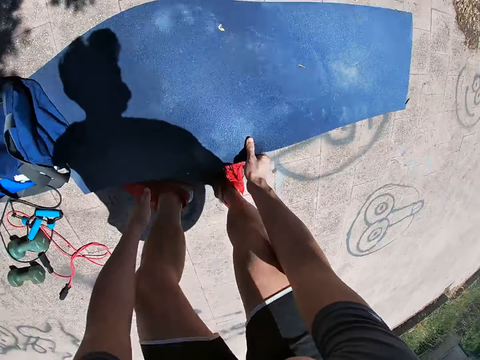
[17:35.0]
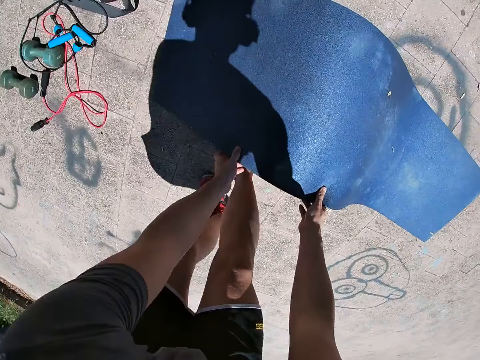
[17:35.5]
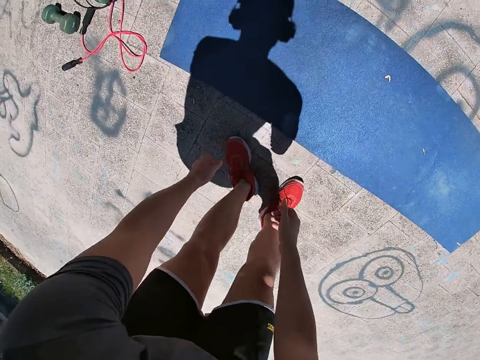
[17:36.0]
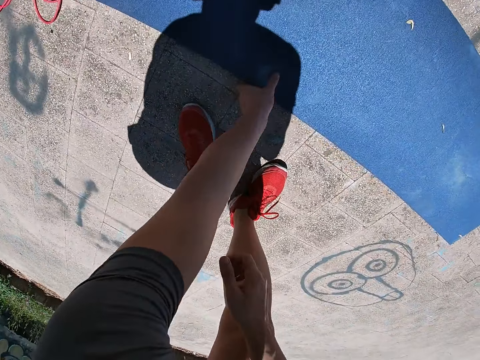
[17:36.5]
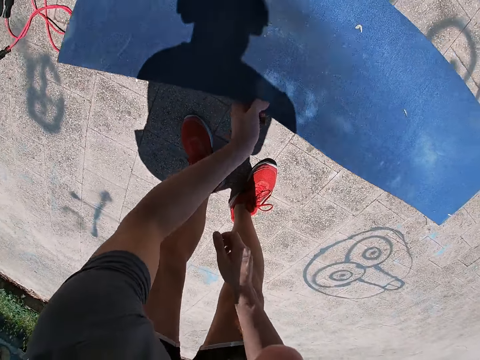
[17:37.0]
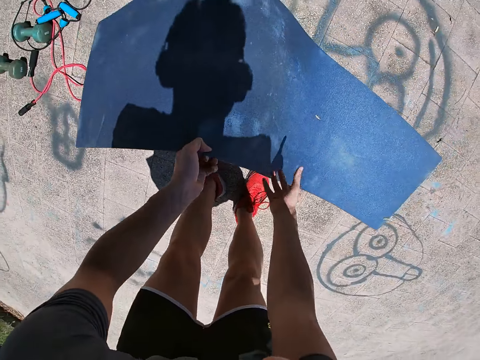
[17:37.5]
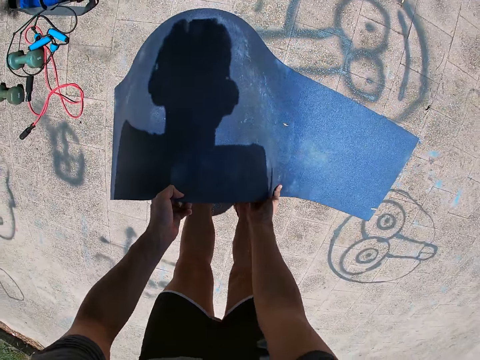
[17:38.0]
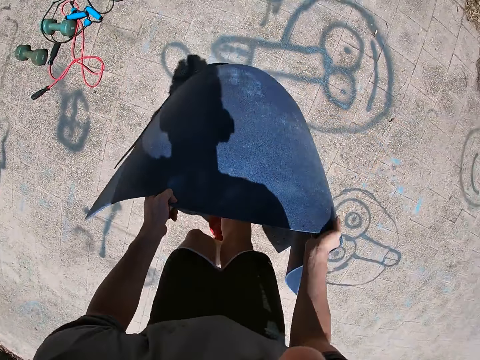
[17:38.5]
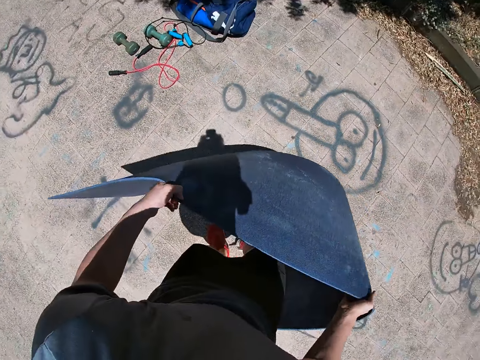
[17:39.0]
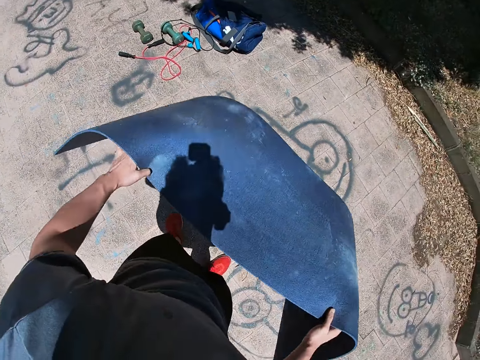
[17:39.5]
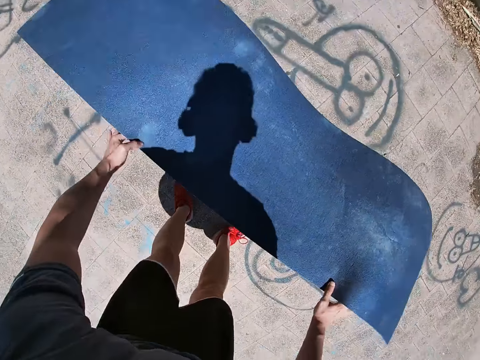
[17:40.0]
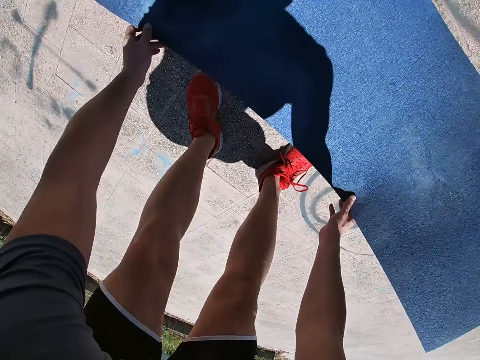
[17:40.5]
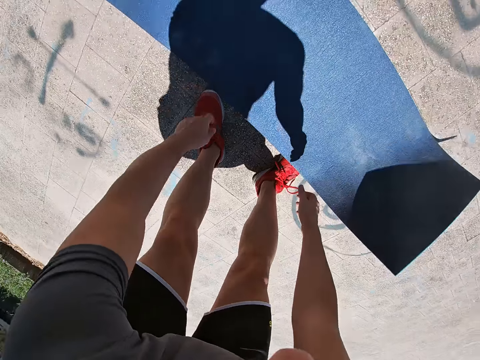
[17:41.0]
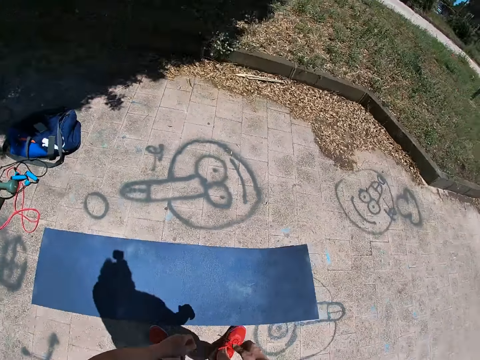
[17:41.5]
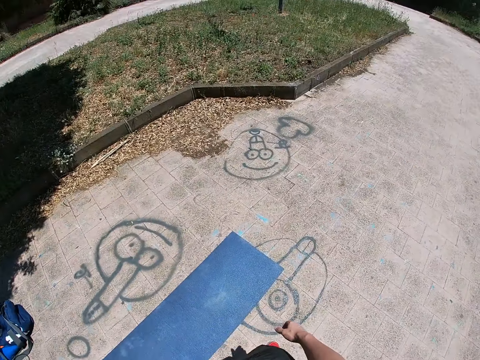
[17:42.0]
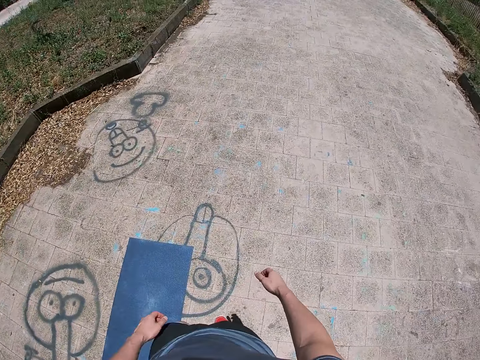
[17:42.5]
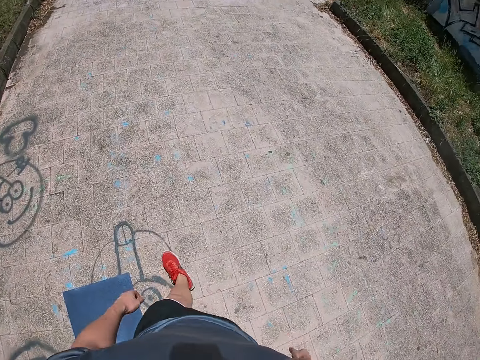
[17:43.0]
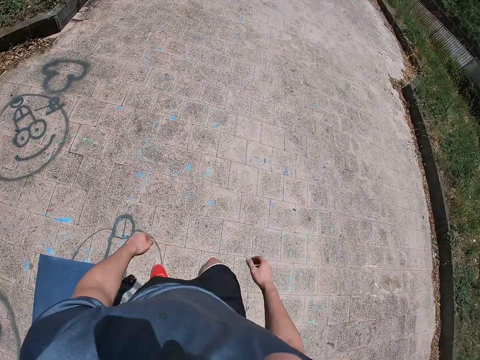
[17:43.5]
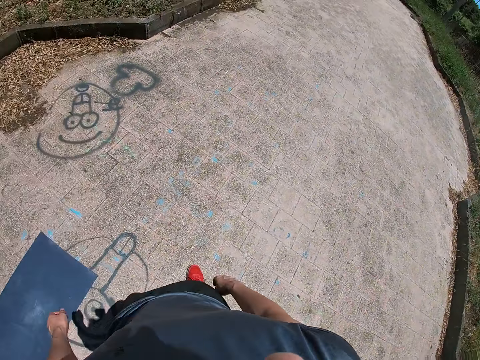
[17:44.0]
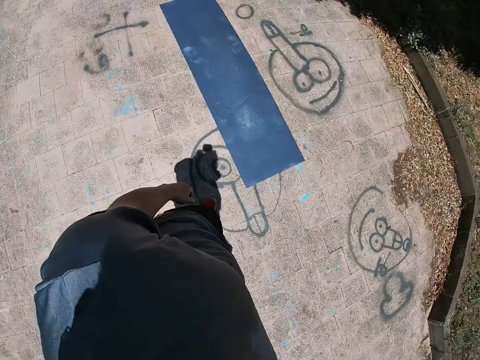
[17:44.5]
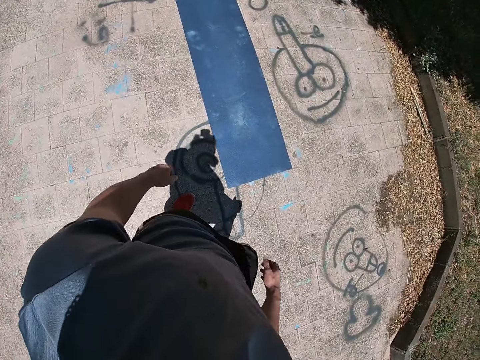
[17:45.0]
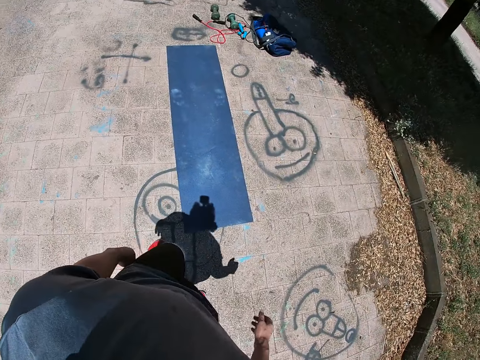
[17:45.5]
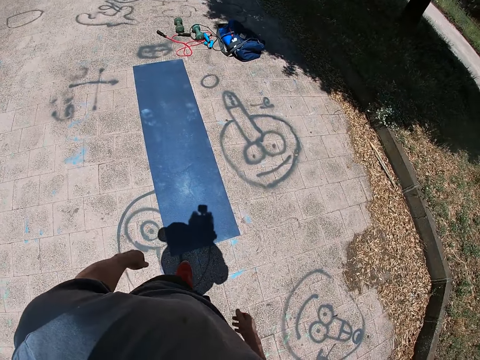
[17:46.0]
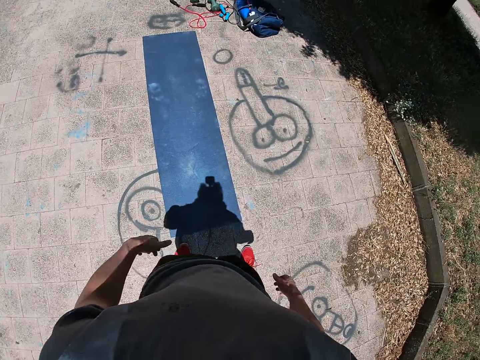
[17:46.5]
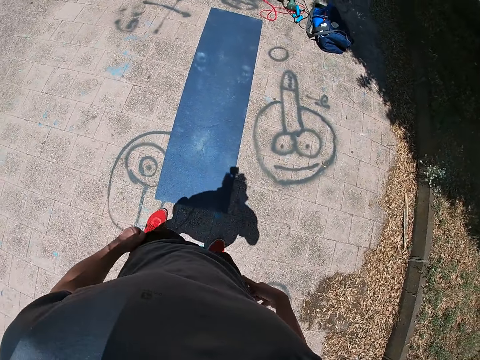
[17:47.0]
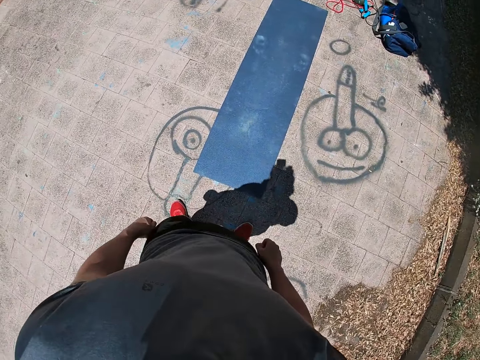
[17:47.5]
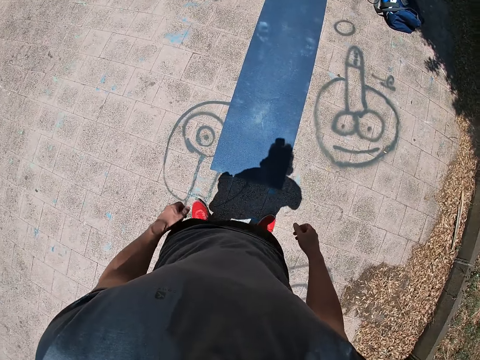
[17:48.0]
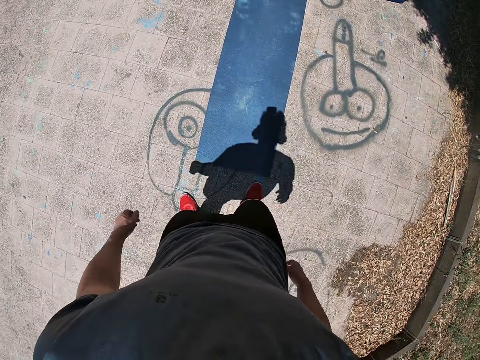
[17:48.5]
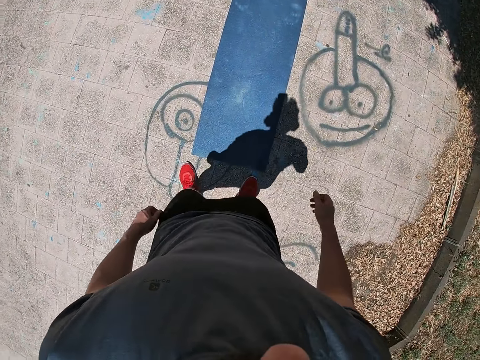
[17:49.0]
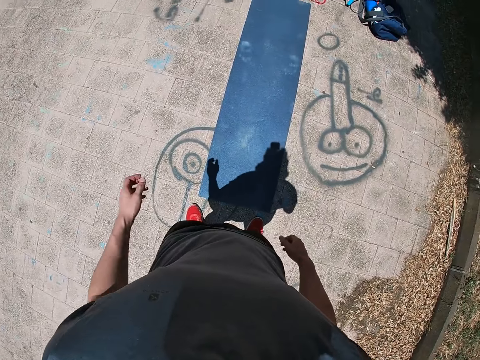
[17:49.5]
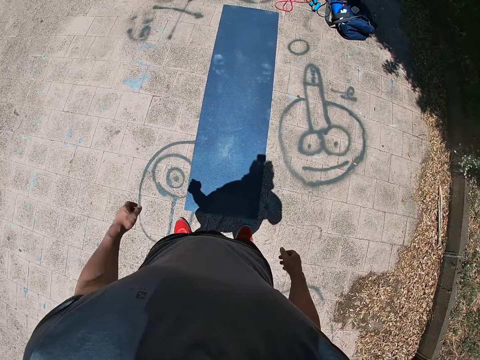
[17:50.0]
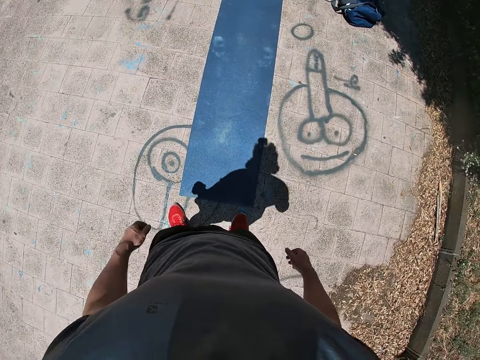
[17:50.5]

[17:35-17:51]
The camera wearer holds the exercise mat with both hands. He drops the exercise mat in his hands. He pulls the yoga mat. He picks up the exercise mat with his left hand. He holds the exercise mat with both hands. He drops the exercise mat on the ground. He adjusts his shorts with his left hand.

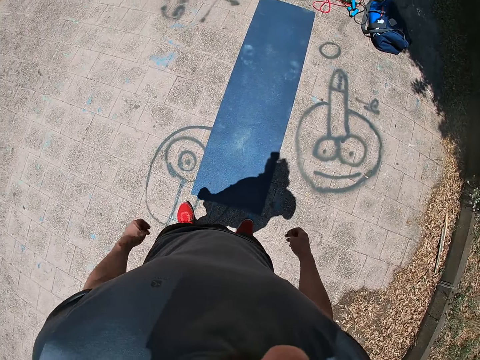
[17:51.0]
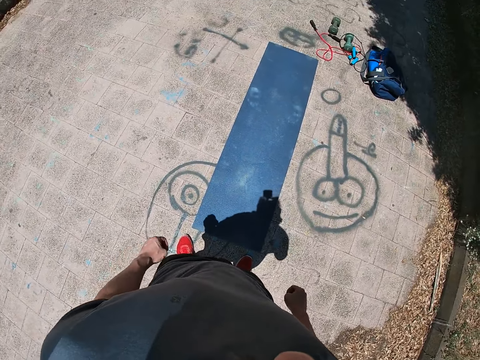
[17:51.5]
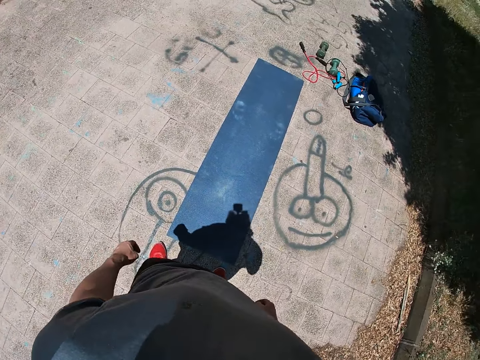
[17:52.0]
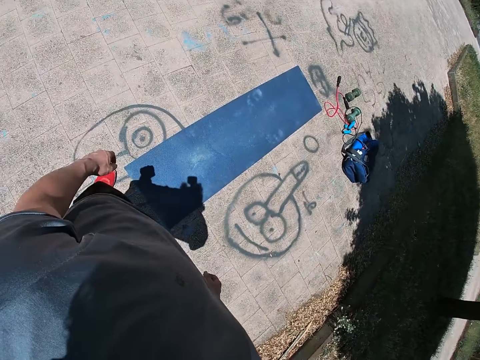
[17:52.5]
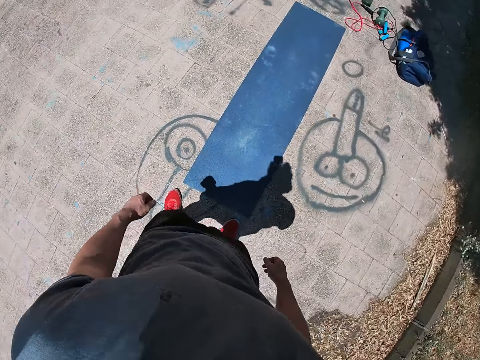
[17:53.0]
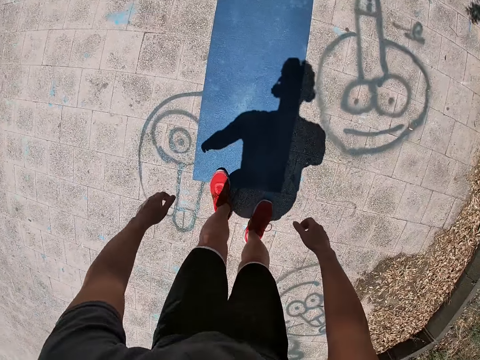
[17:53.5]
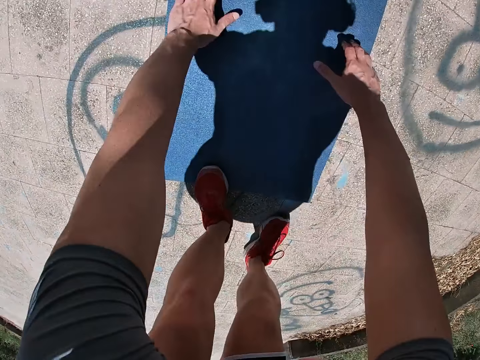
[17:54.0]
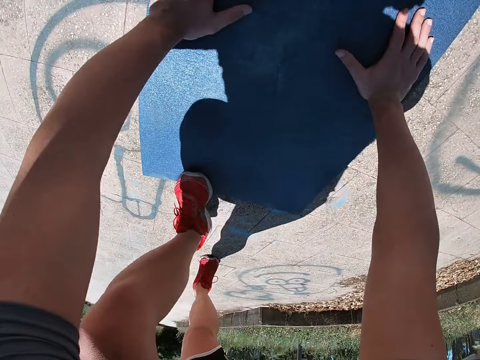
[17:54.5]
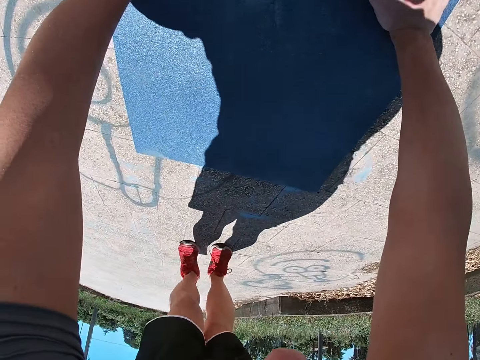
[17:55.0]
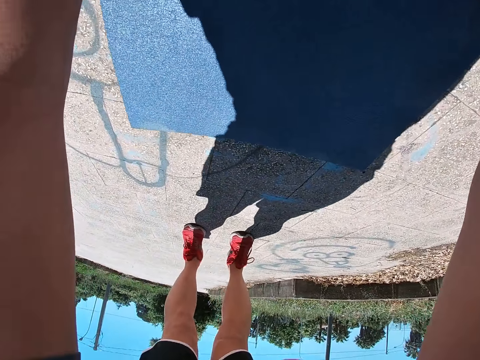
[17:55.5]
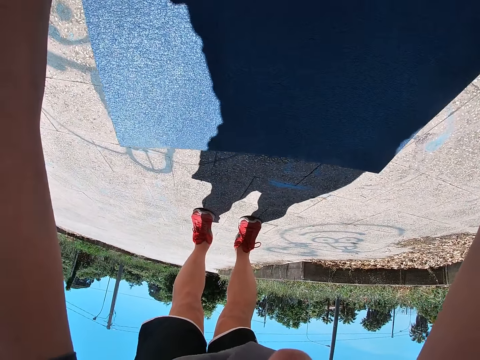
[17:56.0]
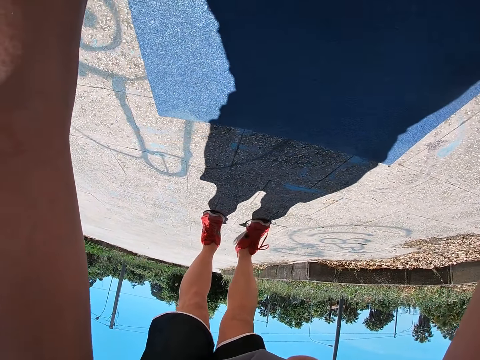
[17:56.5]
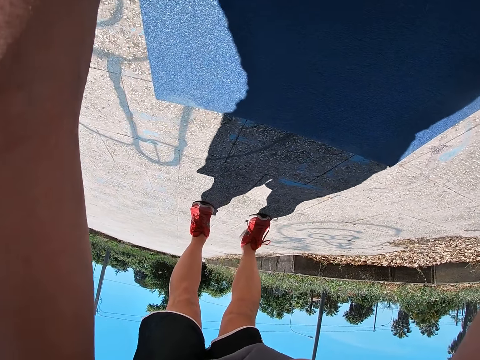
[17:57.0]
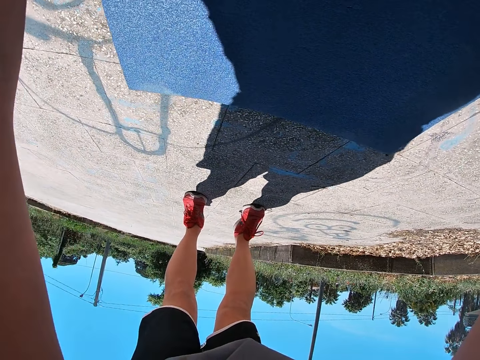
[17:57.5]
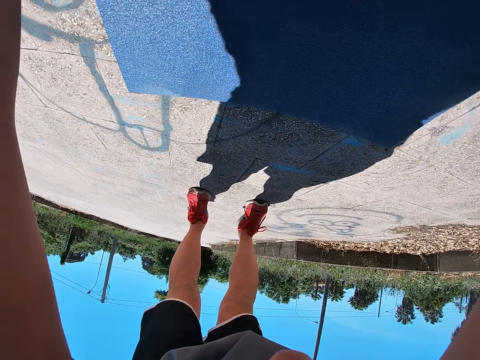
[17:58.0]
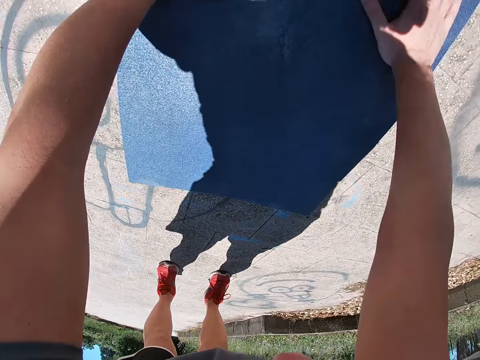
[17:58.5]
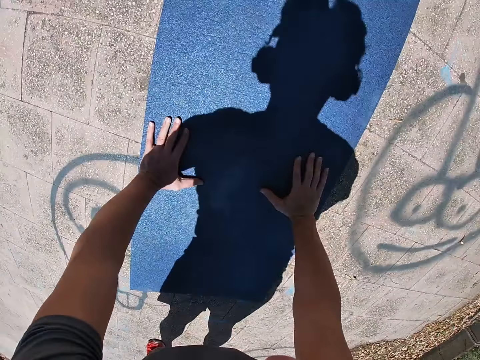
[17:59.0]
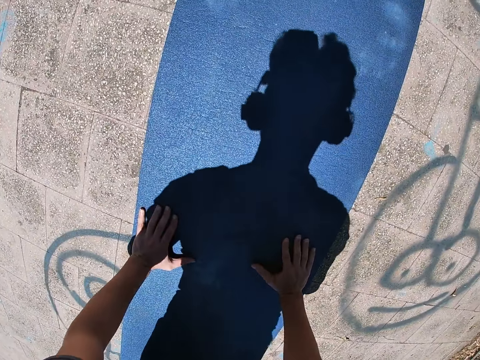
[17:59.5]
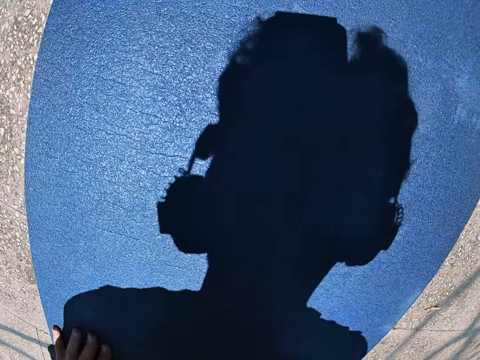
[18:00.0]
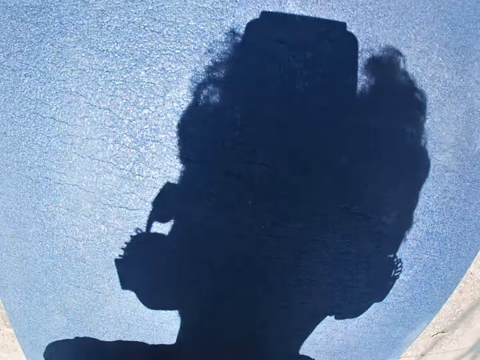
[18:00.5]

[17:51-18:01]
The camera wearer places both hands on the exercise mat. They do push-ups on the exercise mat.
